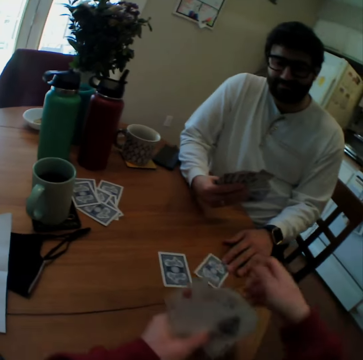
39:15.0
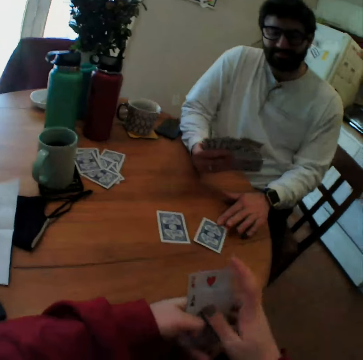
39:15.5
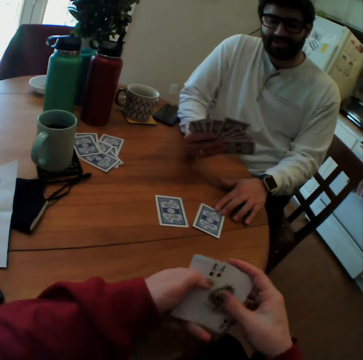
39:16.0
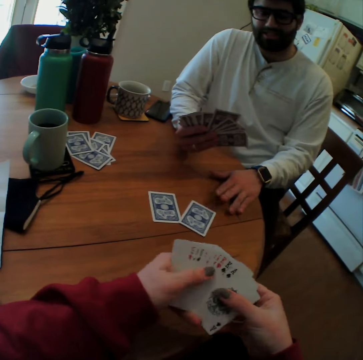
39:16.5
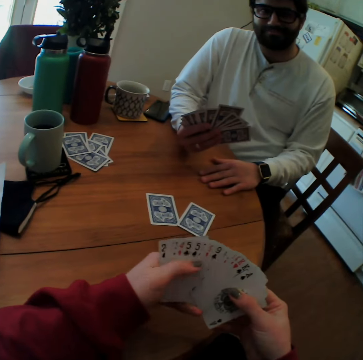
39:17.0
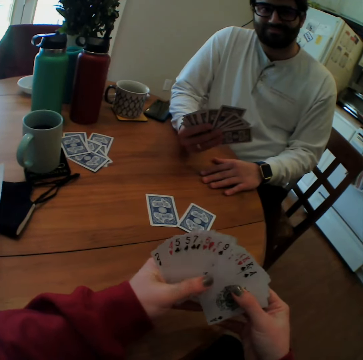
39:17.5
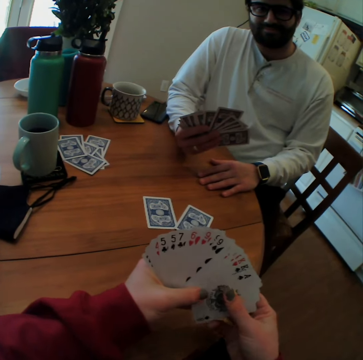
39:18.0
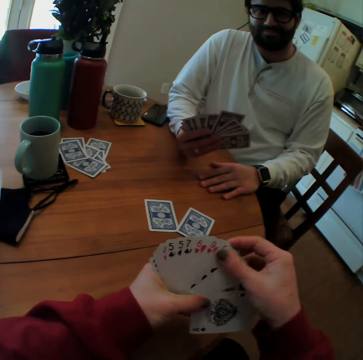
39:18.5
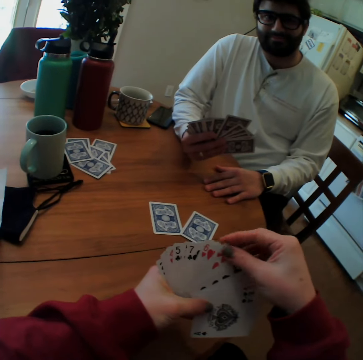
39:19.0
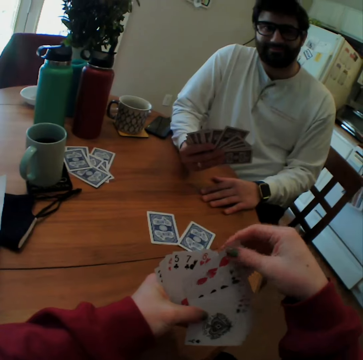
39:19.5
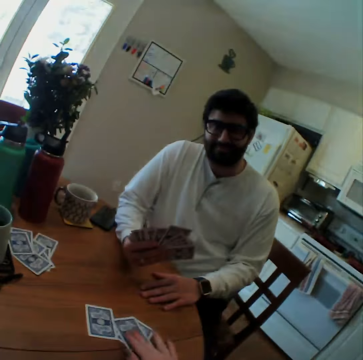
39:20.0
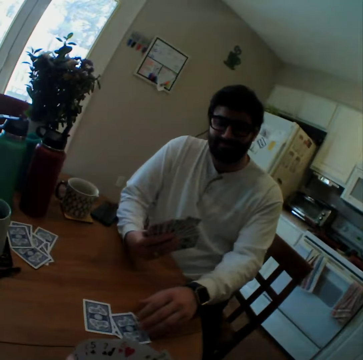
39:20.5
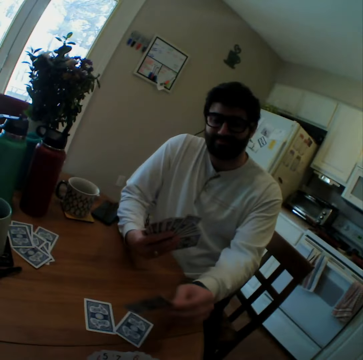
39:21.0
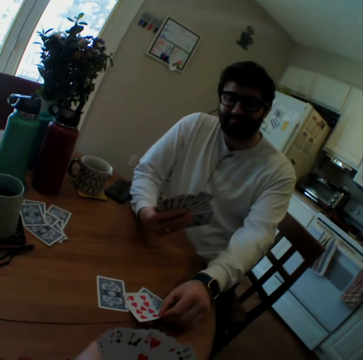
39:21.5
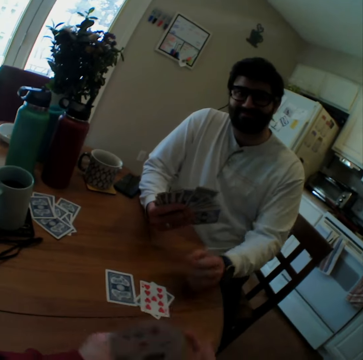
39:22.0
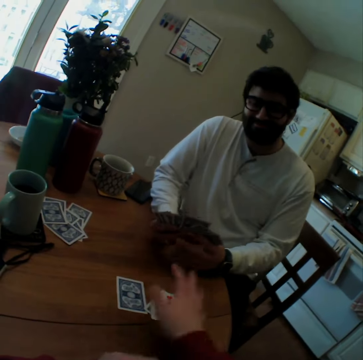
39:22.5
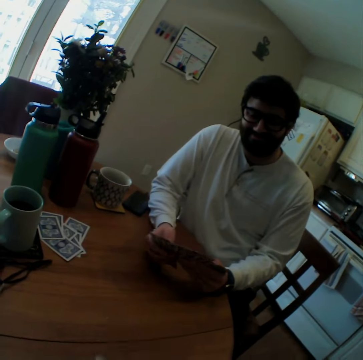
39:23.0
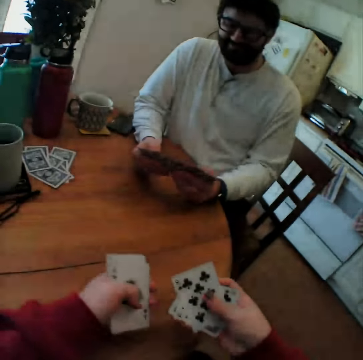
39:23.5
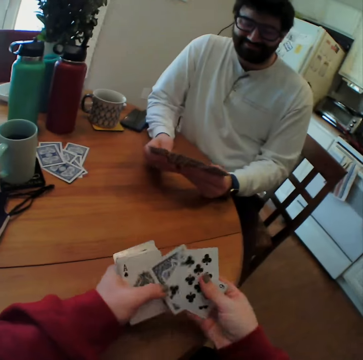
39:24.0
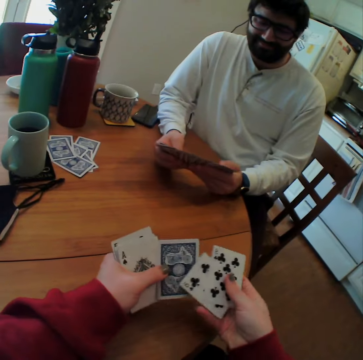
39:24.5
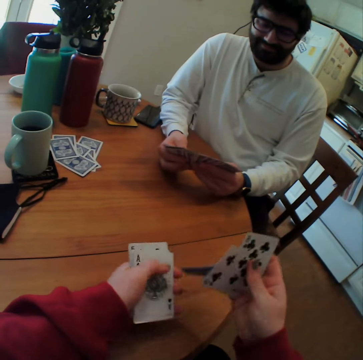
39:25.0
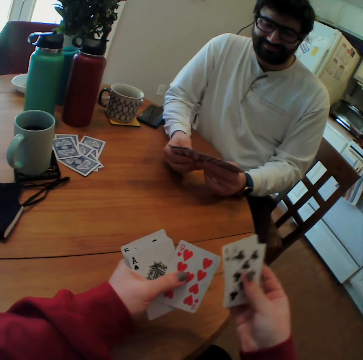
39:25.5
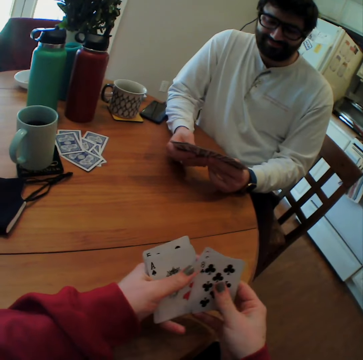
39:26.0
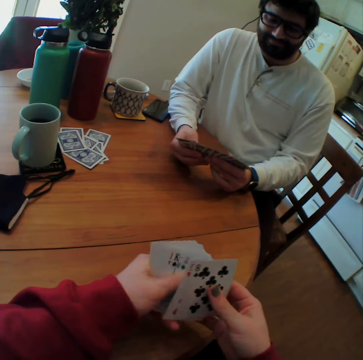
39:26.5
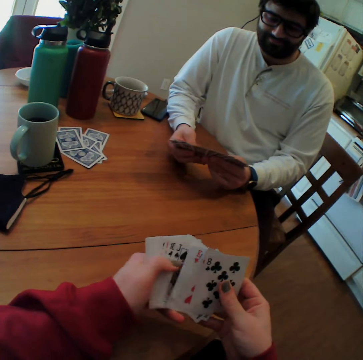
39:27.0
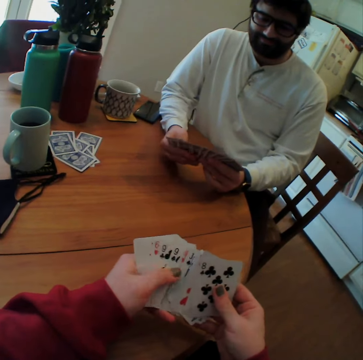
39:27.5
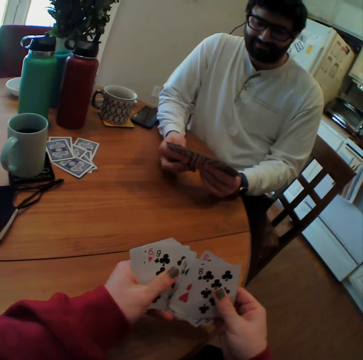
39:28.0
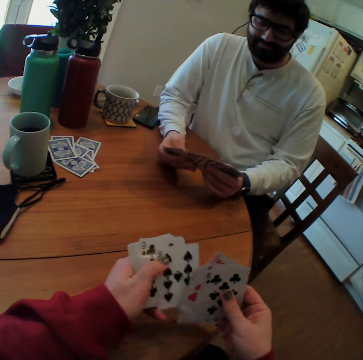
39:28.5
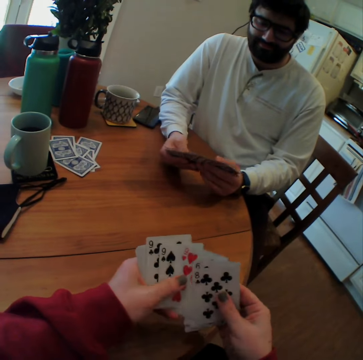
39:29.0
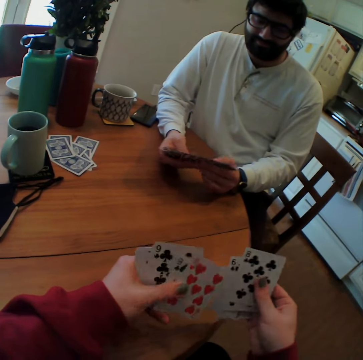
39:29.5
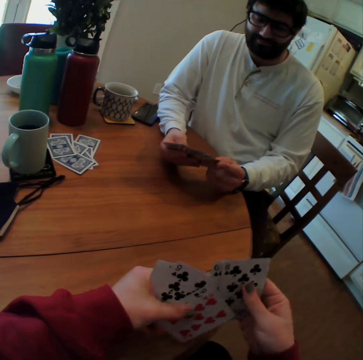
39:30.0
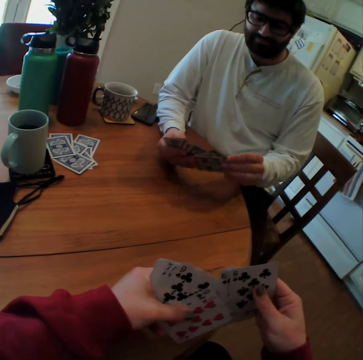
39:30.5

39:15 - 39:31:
The camera wearer puts a card on a table. A man pushes a card. The camera wearer plays card games. They put a card on the table. The man turns playing cards on the table. He puts a card on the table. The camera wearer takes playing cards on the table. They pull cards. They arrange the playing cards. They count cards. The man arranges playing cards.

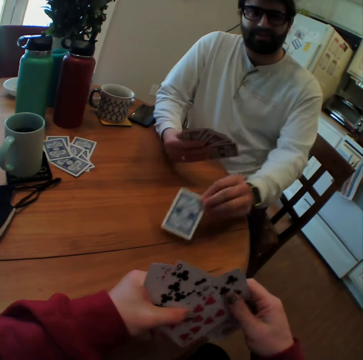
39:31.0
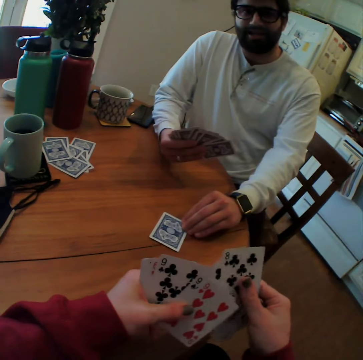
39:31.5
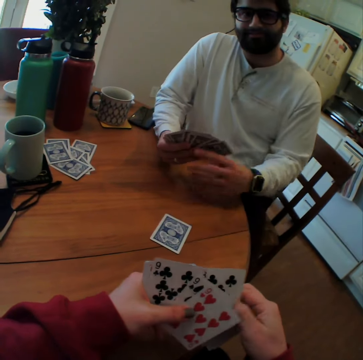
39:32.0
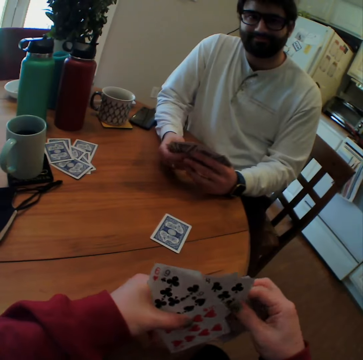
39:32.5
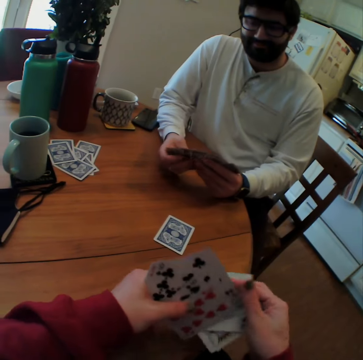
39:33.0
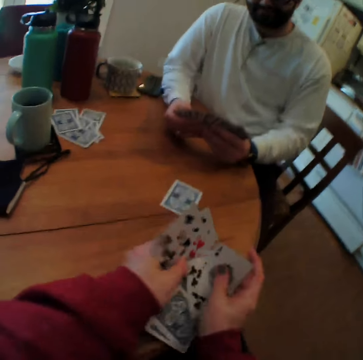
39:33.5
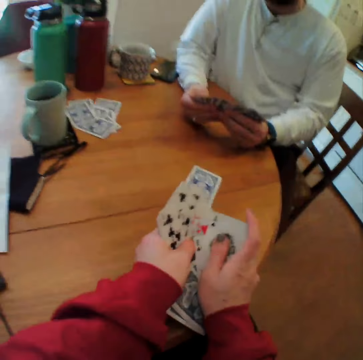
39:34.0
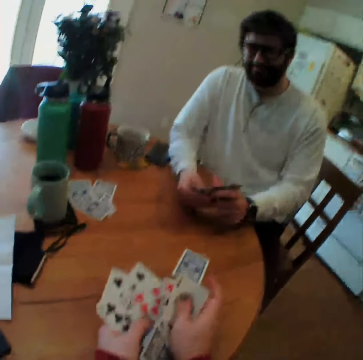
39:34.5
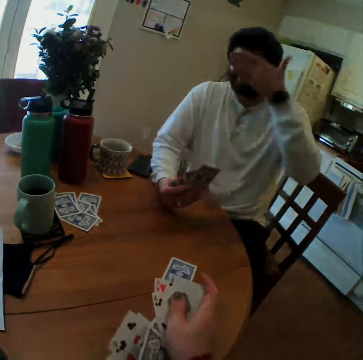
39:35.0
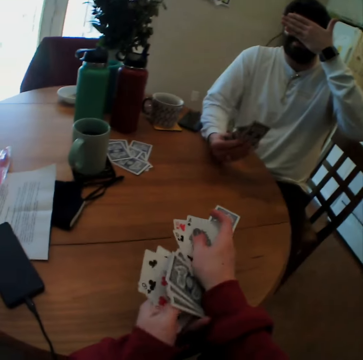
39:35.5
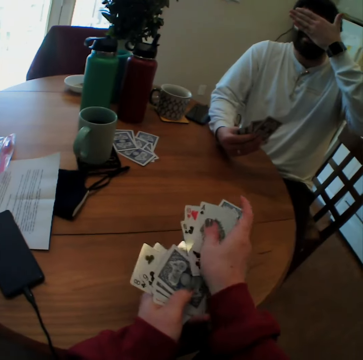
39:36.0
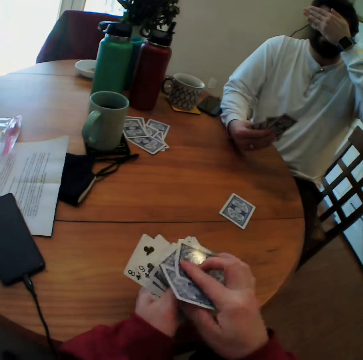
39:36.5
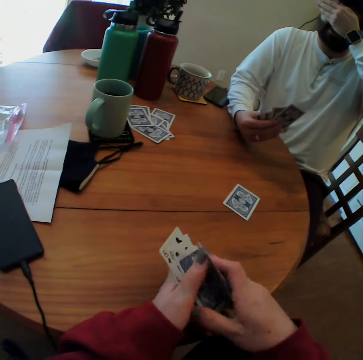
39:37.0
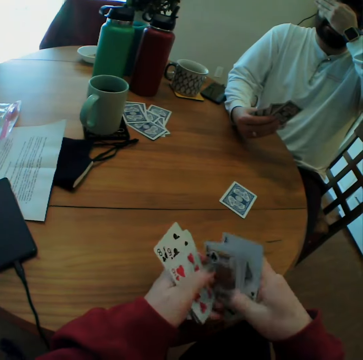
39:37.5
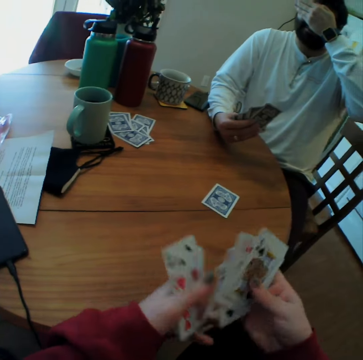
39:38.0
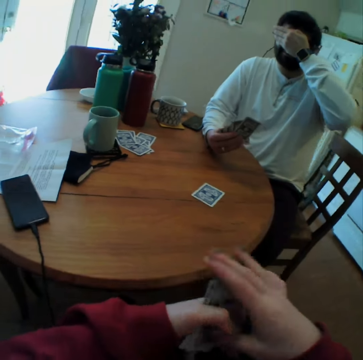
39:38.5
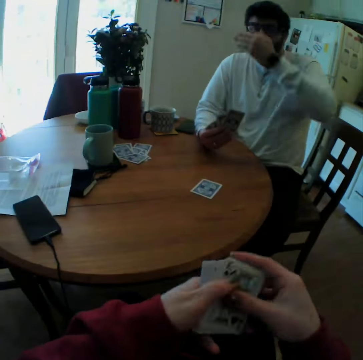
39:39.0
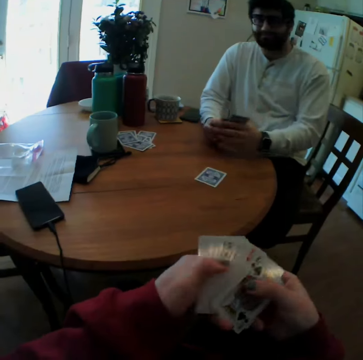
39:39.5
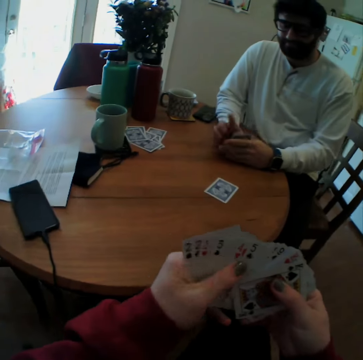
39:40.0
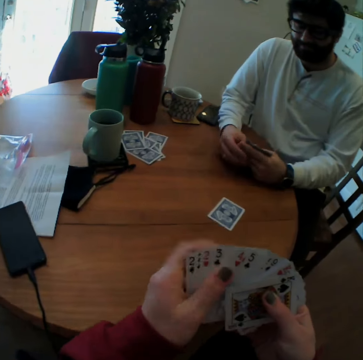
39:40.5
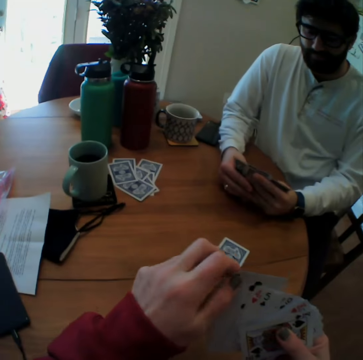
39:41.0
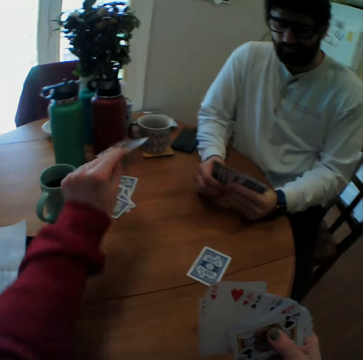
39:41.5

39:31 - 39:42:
A man plays card games with the camera wearer. He puts a card on a table. The camera wearer screams. They let some playing cards fall down. The man raises a hand. He touches his goggles. The camera wearer speaks. They arrange playing cards. The man puts down the hand.

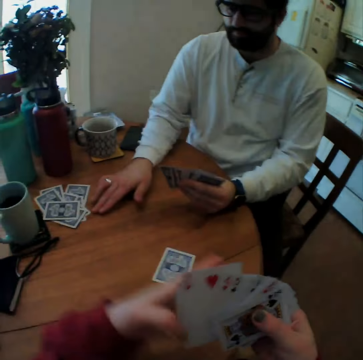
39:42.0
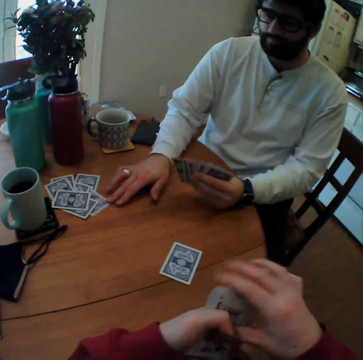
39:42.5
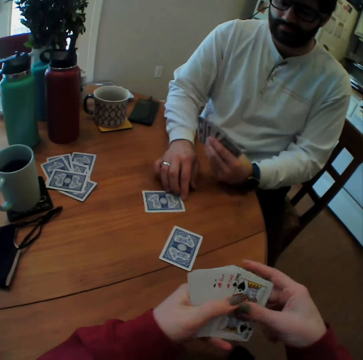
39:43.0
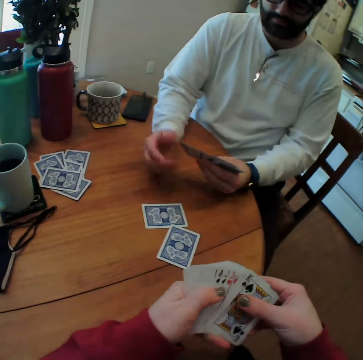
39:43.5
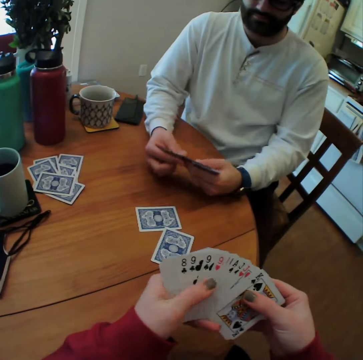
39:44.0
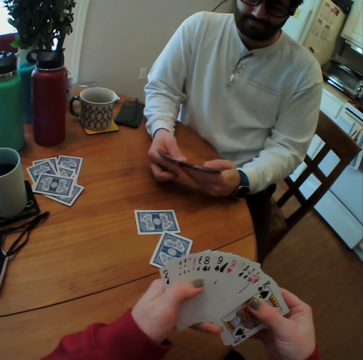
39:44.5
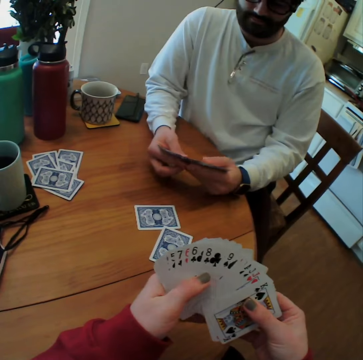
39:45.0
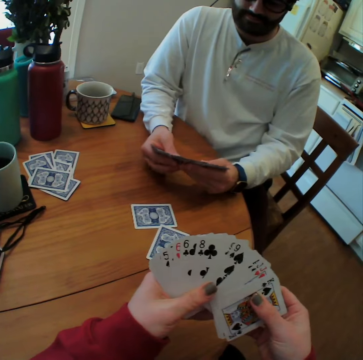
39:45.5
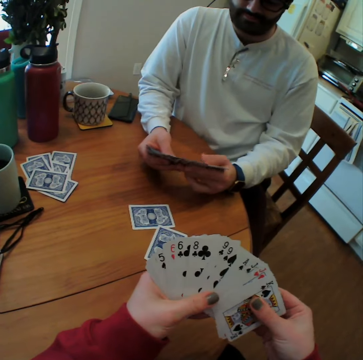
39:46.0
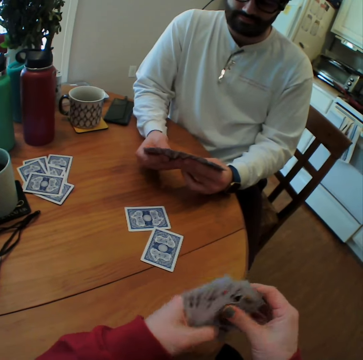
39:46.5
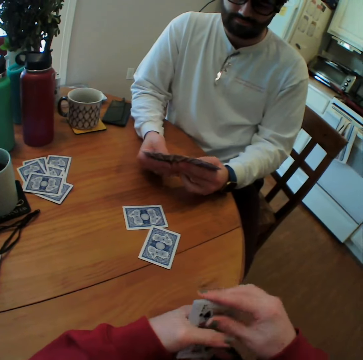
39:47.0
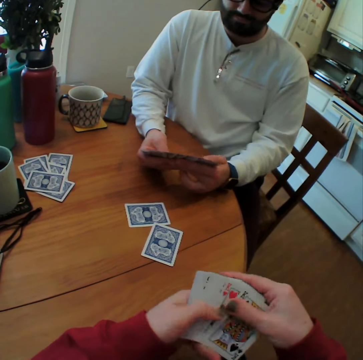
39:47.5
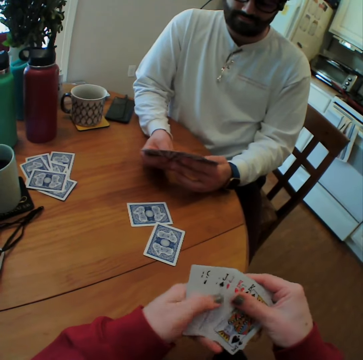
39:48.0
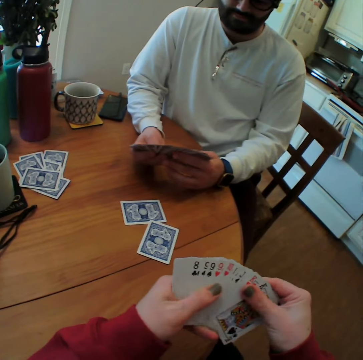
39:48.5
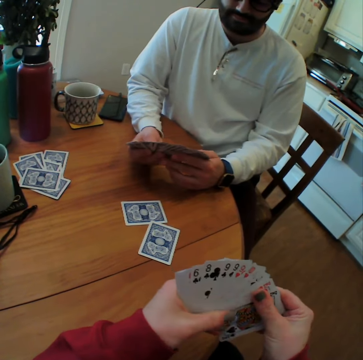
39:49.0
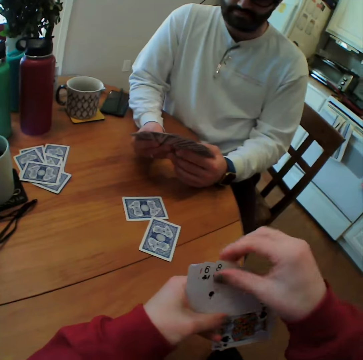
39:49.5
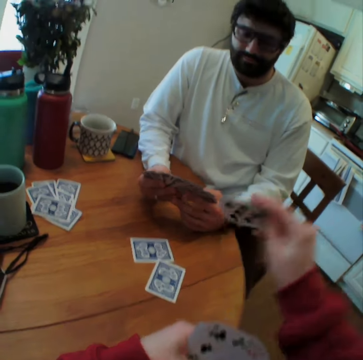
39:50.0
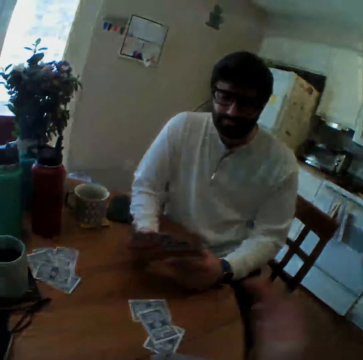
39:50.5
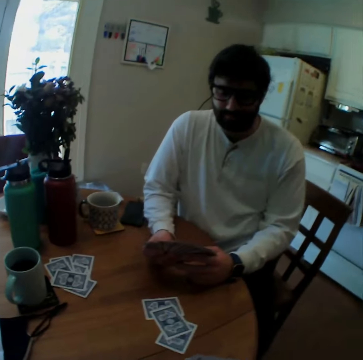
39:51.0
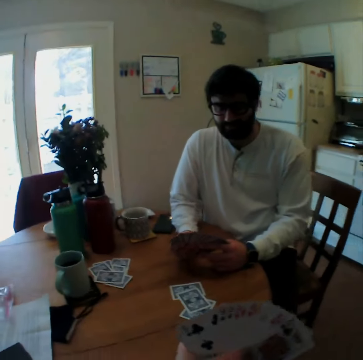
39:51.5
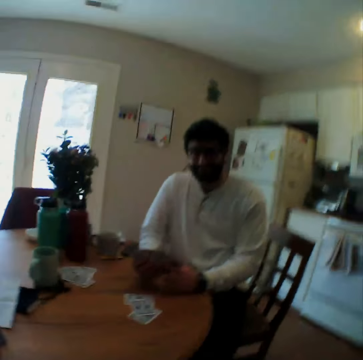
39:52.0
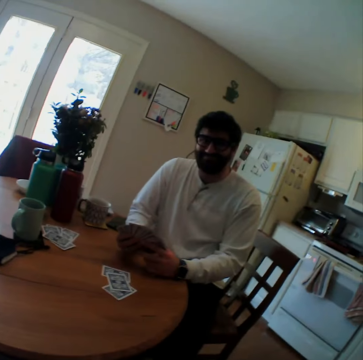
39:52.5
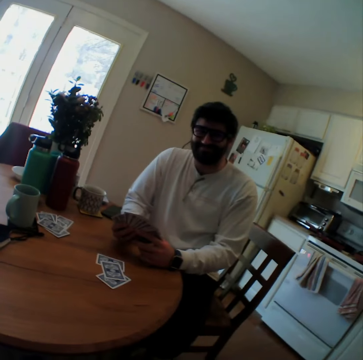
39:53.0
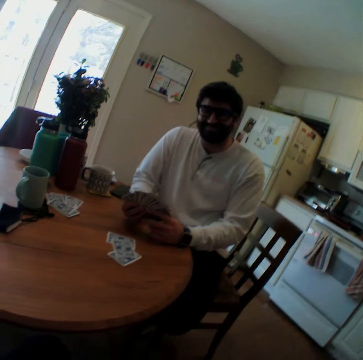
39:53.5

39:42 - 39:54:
The camera wearer puts a playing card on the table. A man moves a playing card close. The camera wearer arranges the playing cards. They speak. The man arranges playing cards. The camera wearer counts cards. They play card games with the man. They put a card on the table. They raise a hand. They laugh.
